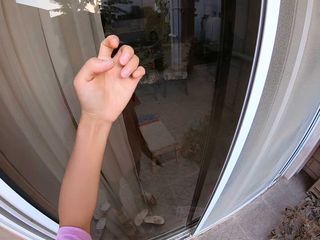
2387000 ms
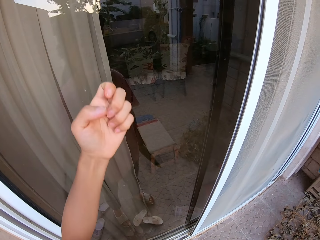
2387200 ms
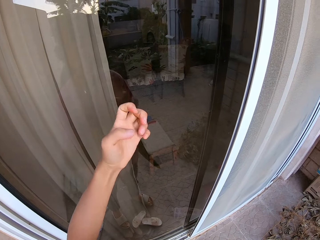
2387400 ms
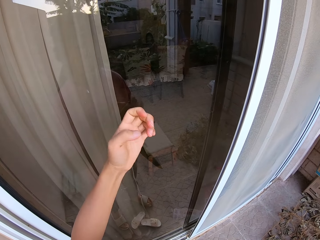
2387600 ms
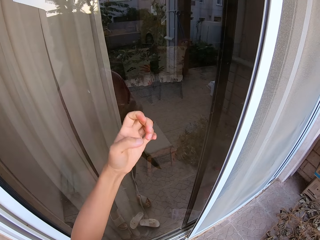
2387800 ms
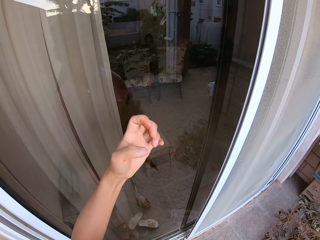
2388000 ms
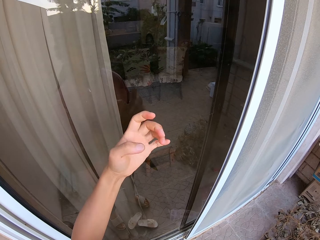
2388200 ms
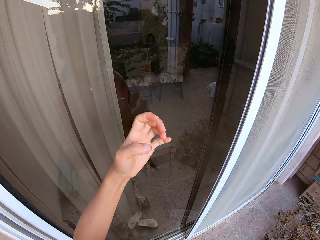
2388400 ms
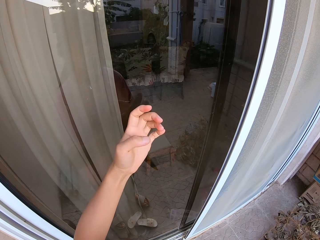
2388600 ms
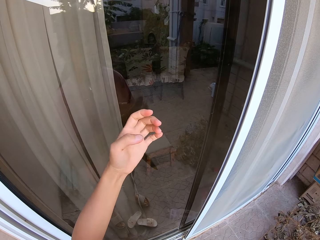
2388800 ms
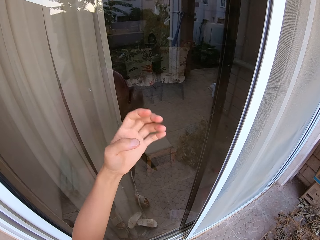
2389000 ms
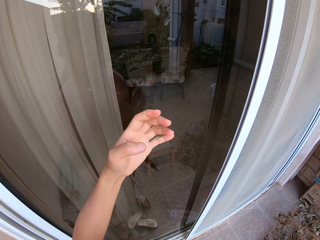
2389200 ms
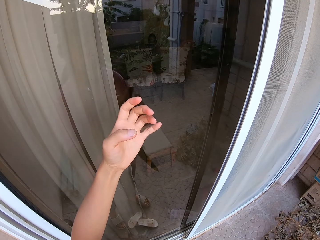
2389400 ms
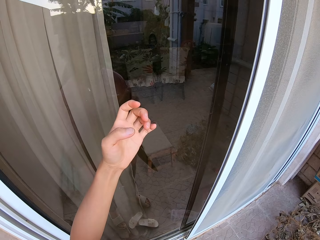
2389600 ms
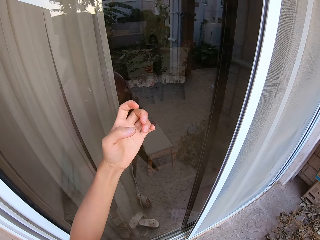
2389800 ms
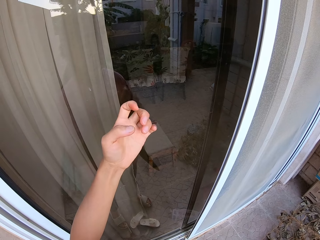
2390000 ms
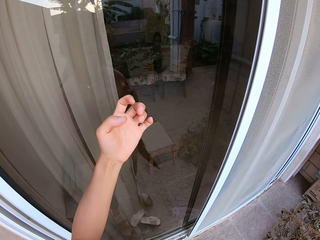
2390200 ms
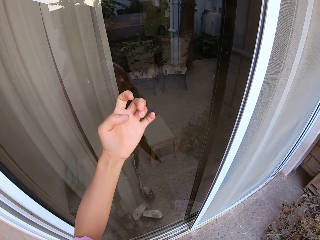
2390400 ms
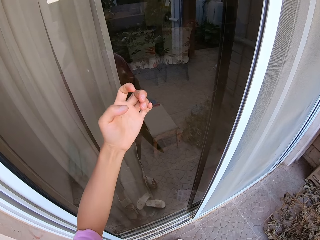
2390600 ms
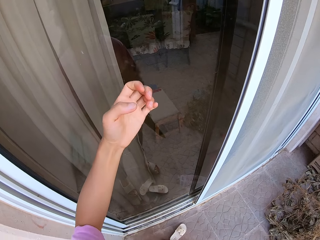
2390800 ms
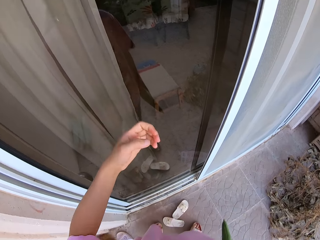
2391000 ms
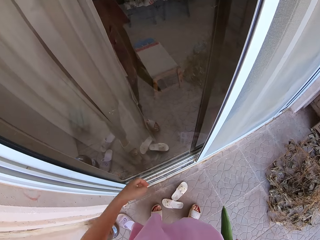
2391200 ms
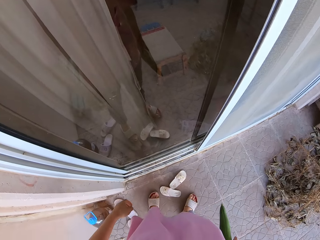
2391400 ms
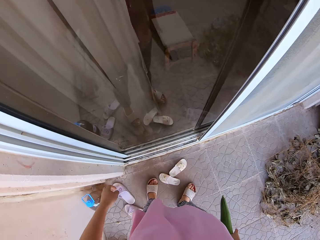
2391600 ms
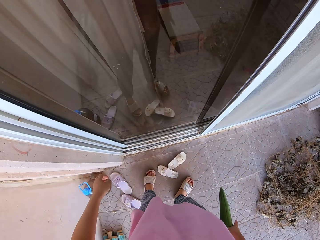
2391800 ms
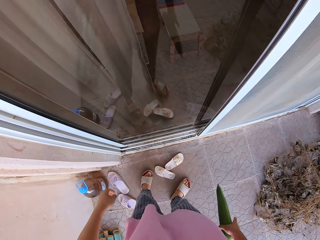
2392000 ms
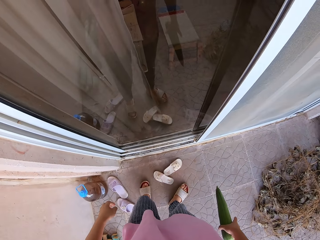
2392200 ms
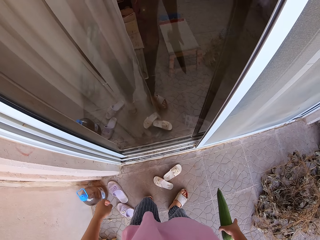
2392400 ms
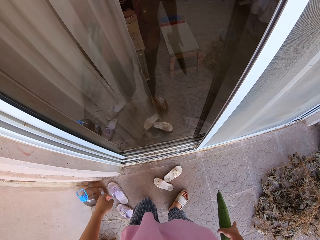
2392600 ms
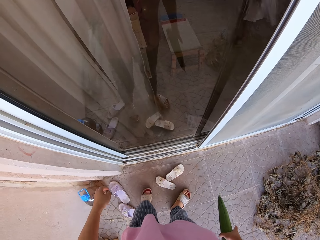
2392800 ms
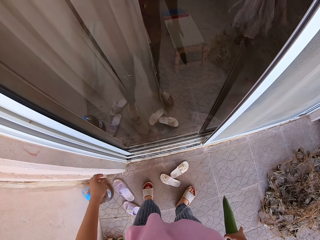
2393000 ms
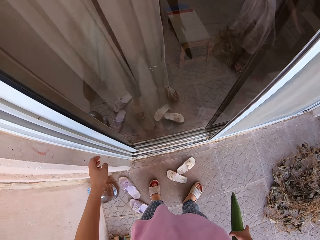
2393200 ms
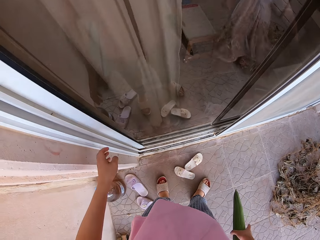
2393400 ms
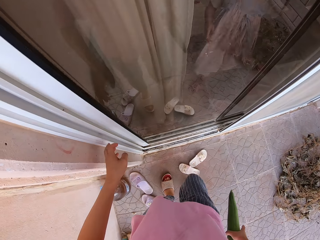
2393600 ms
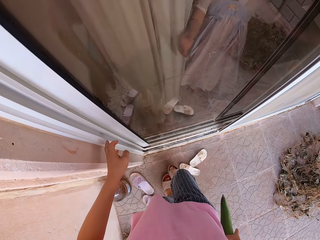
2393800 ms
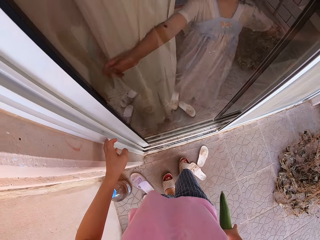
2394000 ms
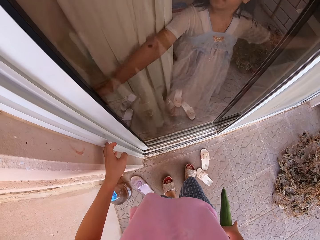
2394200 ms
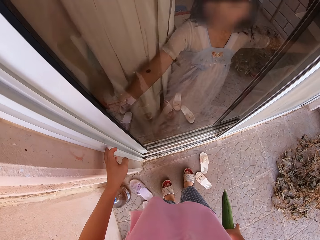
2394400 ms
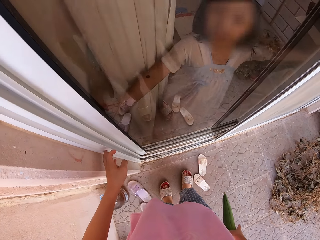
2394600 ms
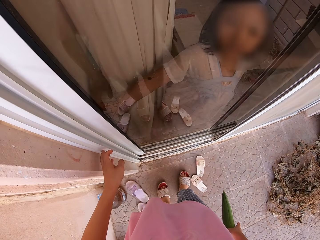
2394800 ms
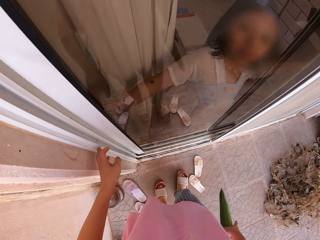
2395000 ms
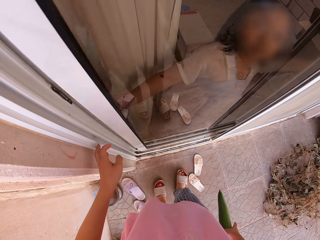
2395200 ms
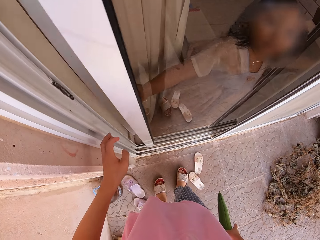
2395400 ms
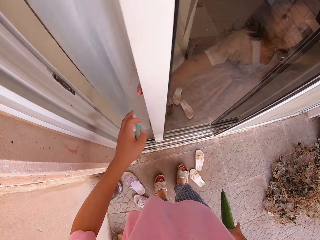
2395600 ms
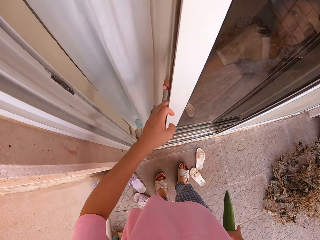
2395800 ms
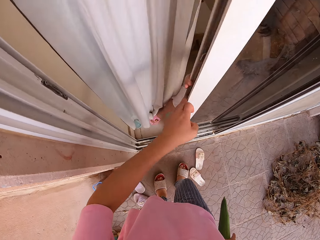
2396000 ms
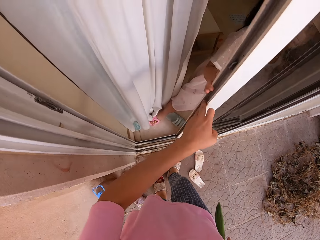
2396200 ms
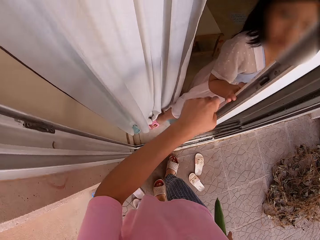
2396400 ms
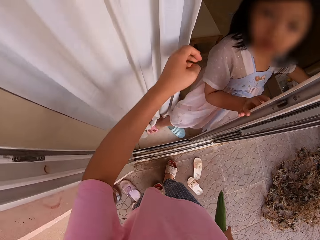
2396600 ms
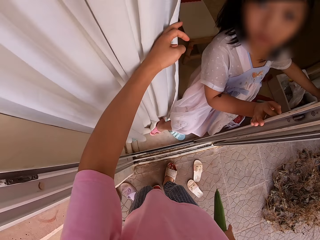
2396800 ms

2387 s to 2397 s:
A girl opens the glass door.

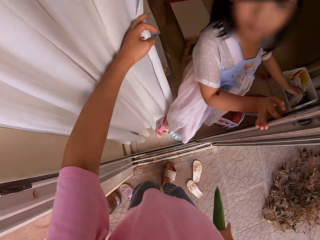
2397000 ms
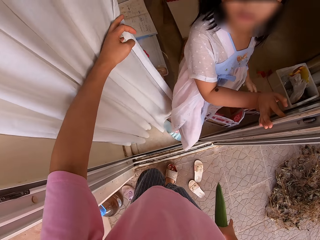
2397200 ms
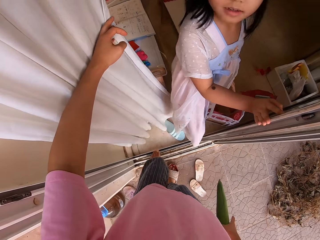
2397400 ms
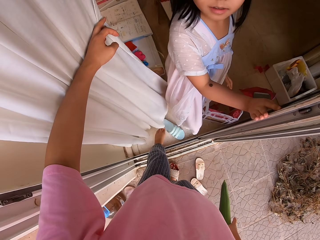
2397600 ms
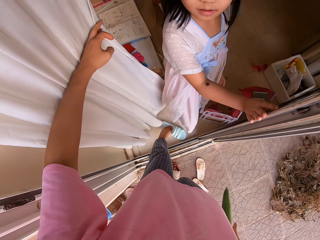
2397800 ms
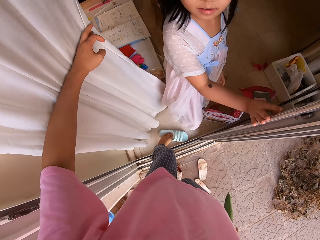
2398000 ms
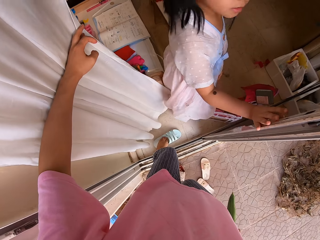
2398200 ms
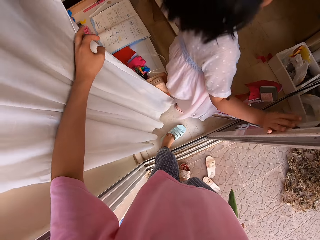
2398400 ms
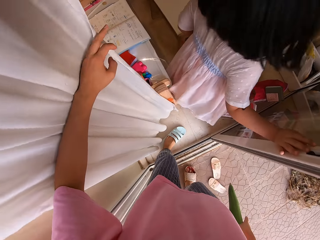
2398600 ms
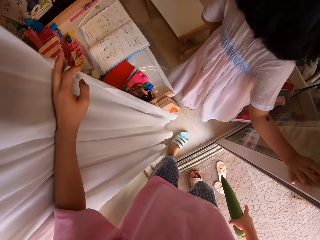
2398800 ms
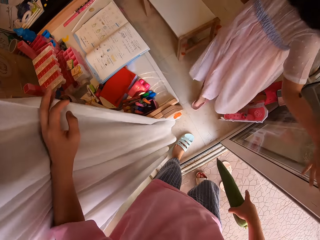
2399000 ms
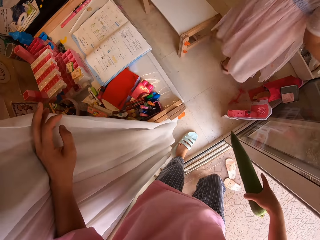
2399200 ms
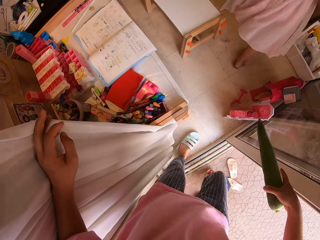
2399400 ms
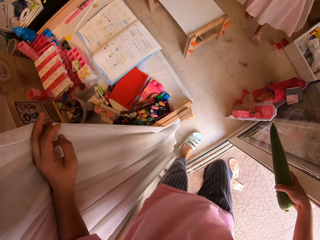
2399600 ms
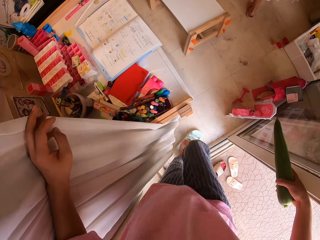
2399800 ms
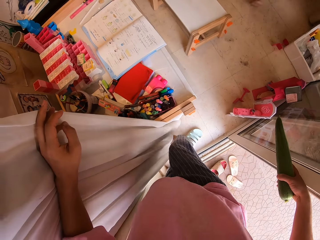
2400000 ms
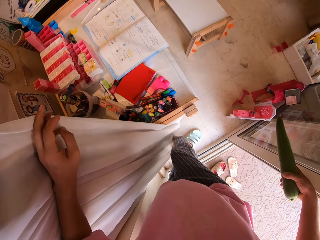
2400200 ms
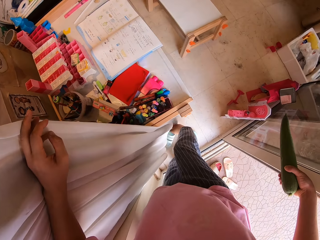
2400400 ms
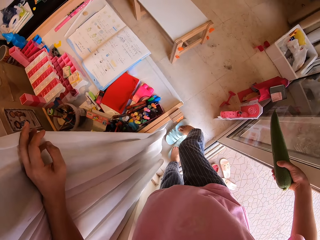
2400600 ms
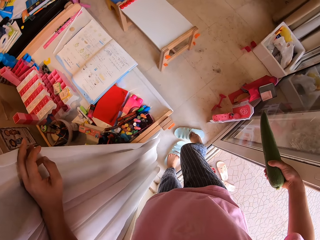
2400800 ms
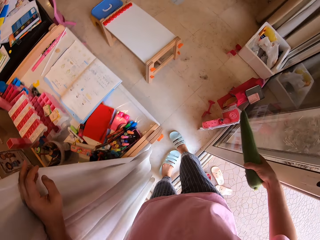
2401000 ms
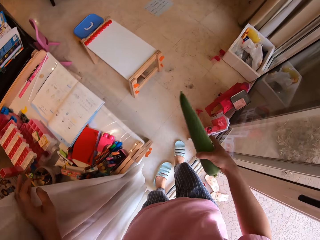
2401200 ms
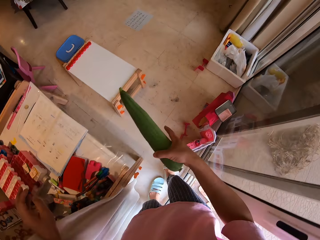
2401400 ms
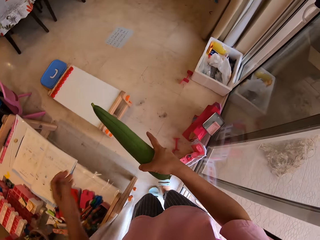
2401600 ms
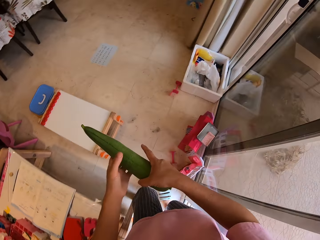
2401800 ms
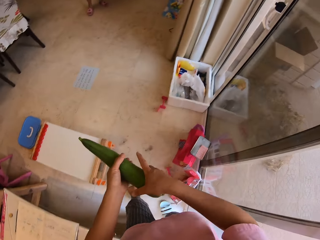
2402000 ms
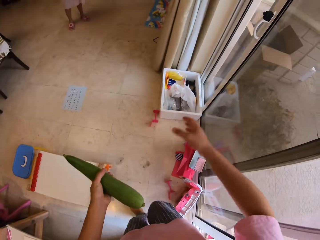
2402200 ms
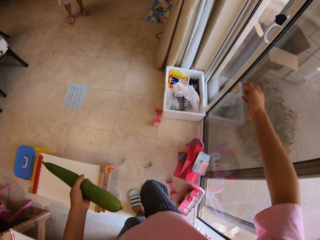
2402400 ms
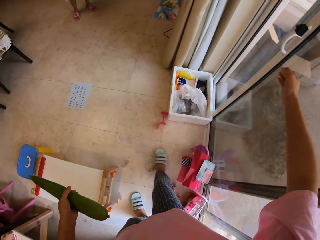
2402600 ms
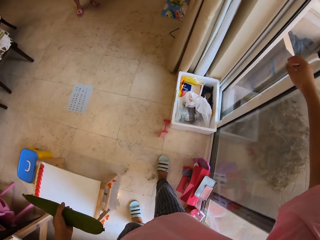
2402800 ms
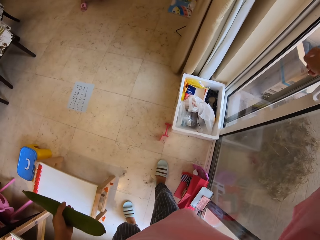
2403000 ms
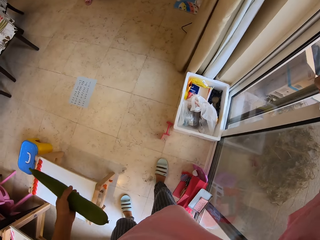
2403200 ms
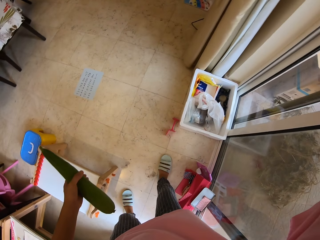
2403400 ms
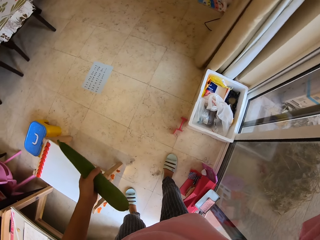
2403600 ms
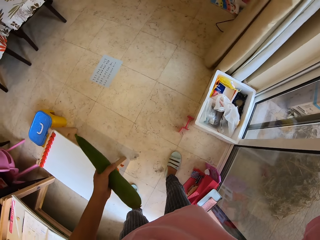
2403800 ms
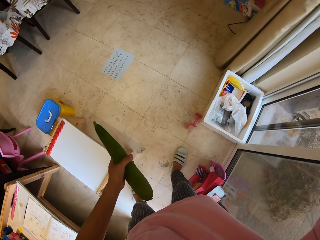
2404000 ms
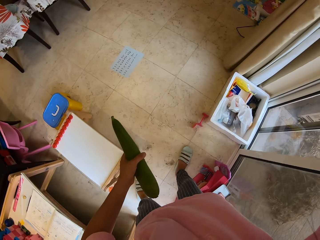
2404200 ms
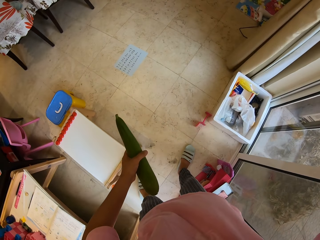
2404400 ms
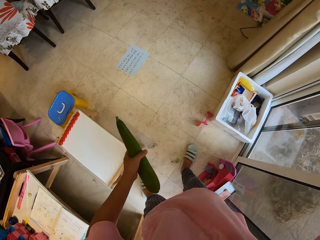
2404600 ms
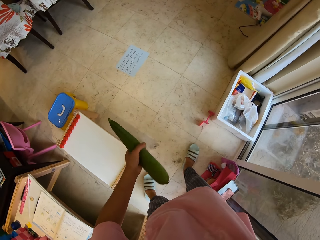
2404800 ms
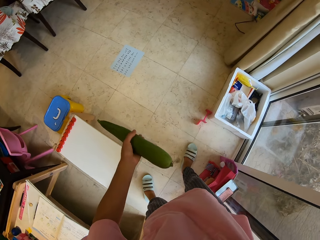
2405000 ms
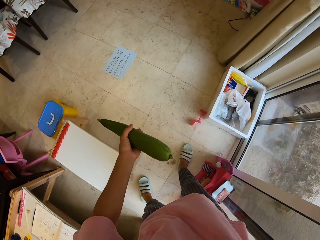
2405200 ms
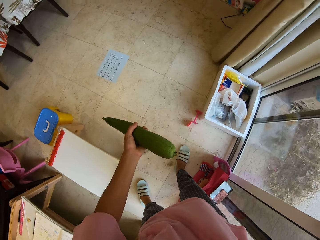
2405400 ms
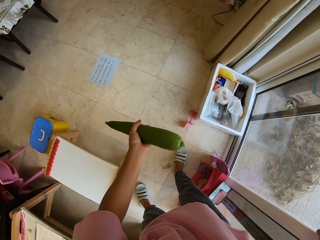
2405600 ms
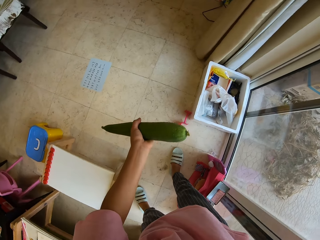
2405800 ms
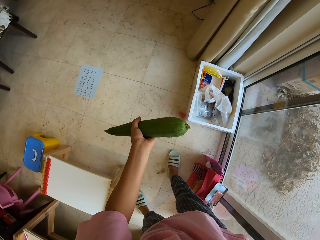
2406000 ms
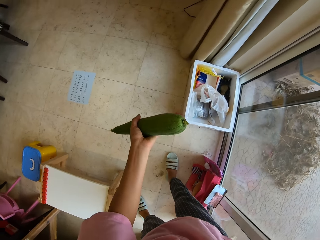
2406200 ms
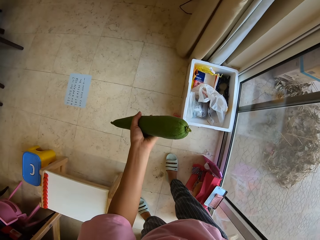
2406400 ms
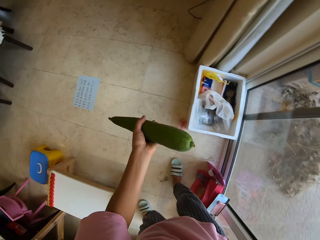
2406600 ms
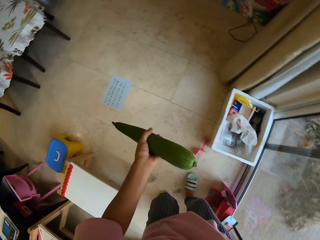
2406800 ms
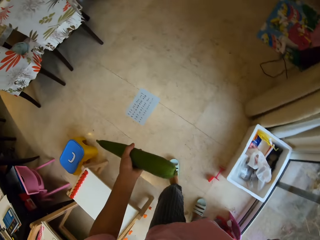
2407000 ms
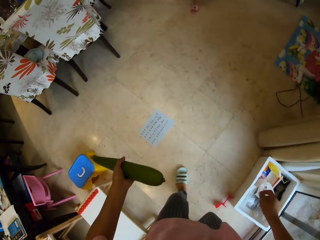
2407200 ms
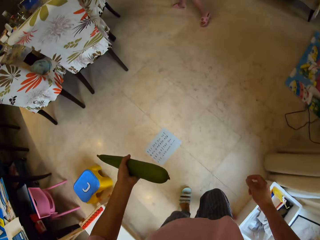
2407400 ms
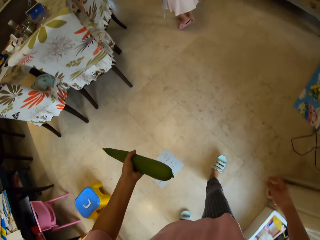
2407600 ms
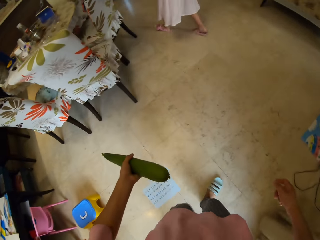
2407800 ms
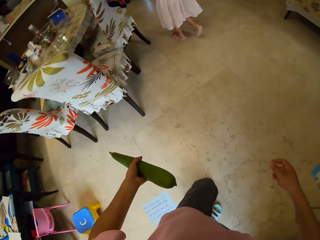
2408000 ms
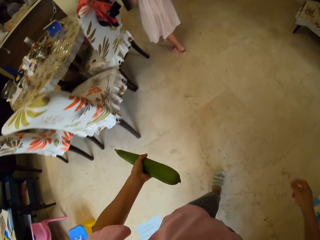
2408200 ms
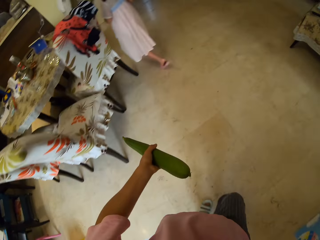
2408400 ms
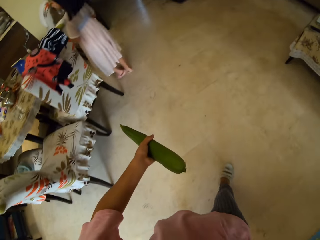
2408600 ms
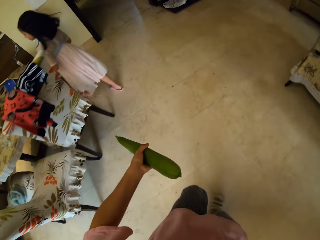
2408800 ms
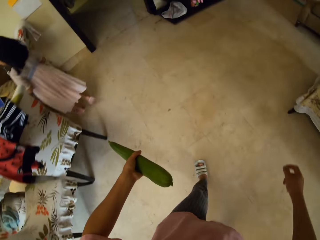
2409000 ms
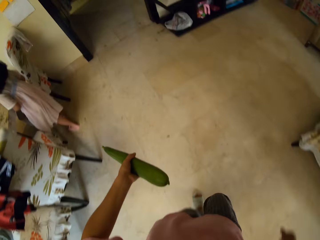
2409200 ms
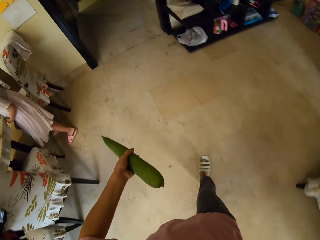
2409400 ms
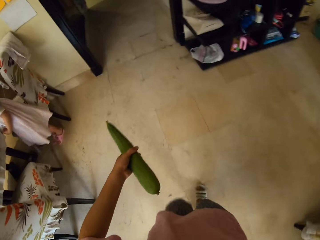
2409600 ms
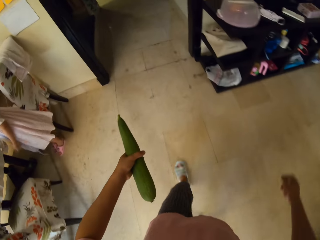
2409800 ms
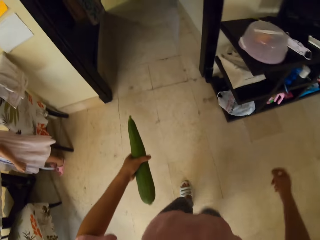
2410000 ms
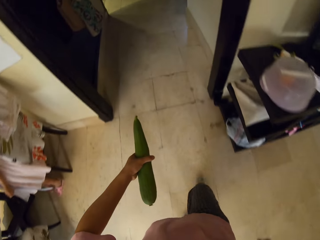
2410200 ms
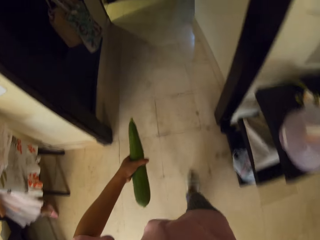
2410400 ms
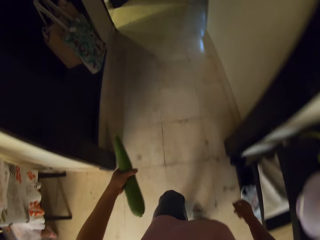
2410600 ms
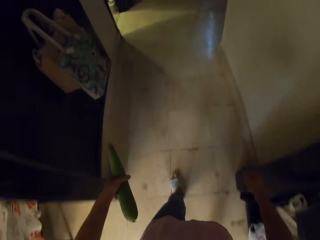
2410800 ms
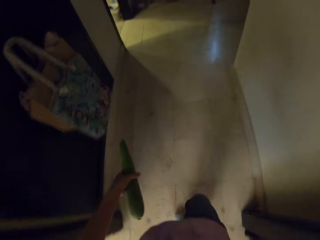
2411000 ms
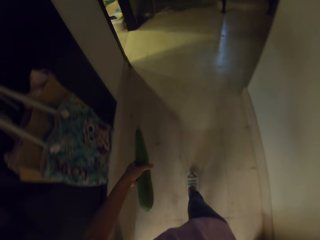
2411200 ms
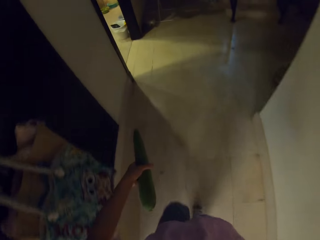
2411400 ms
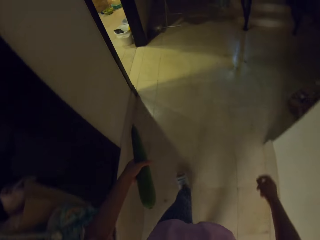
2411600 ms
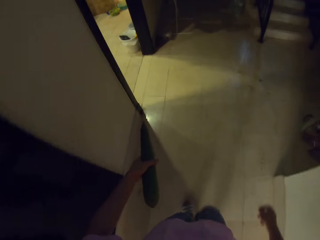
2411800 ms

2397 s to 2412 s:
The camera wearer talks to a person. They wear the sandals and enter the living room. A girl walks away. The camera wearer closes the door. They walk in the house toward the kitchen.
